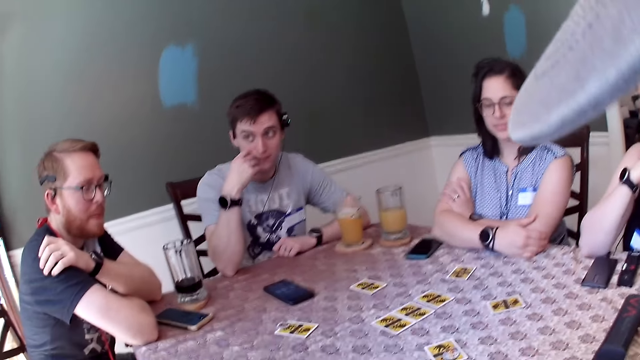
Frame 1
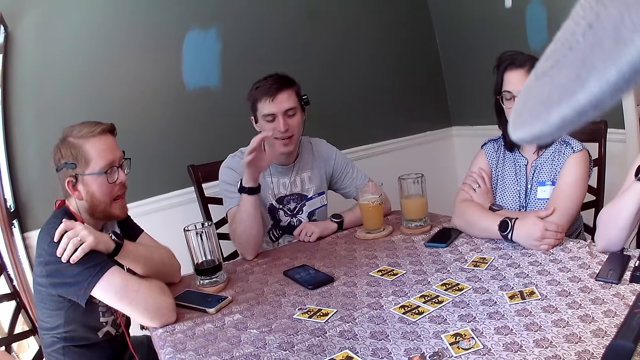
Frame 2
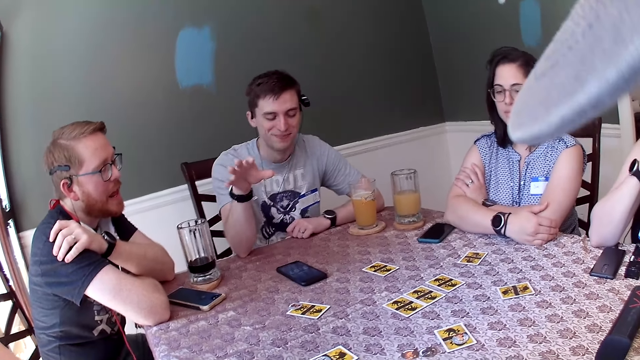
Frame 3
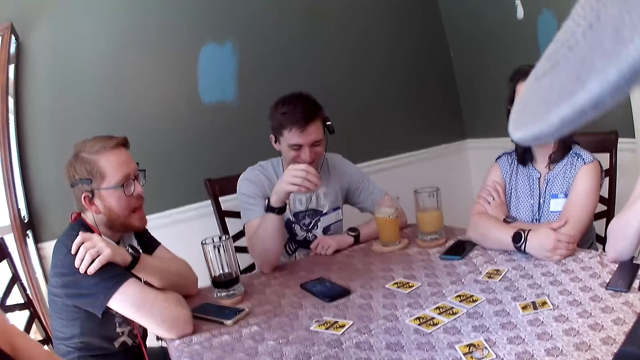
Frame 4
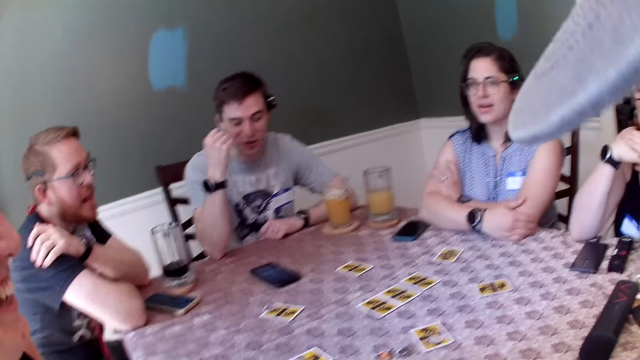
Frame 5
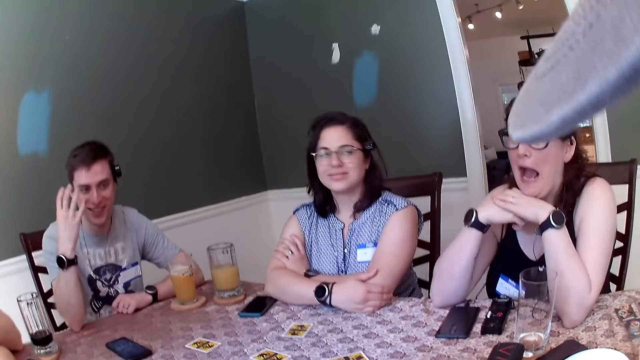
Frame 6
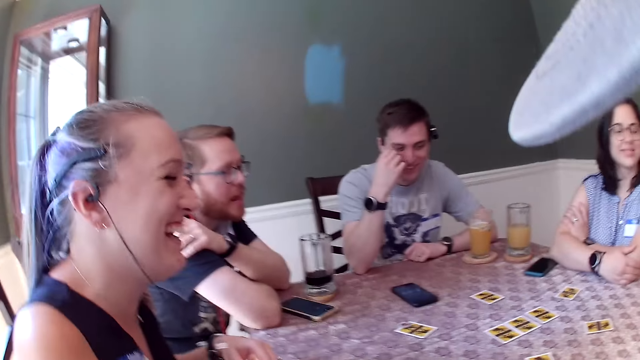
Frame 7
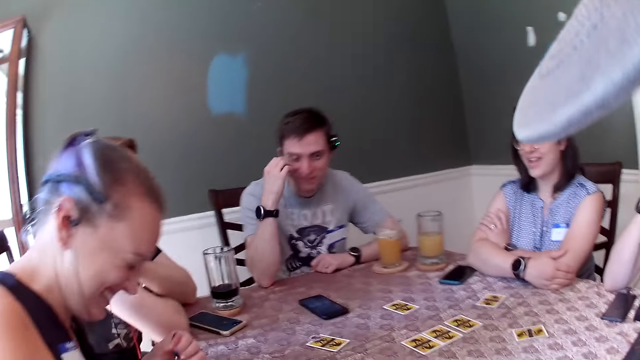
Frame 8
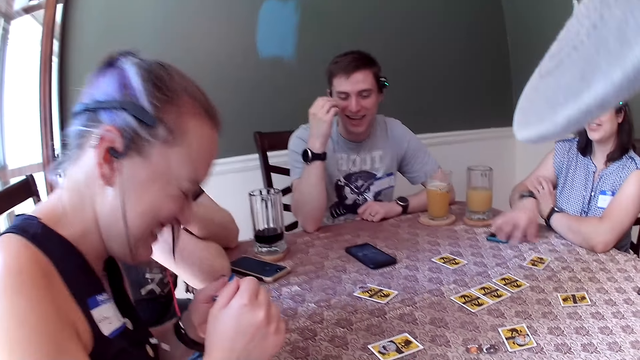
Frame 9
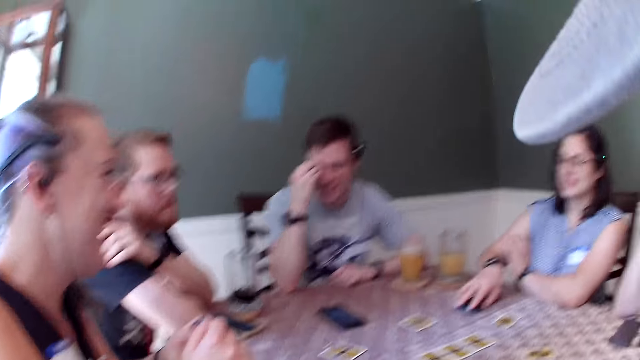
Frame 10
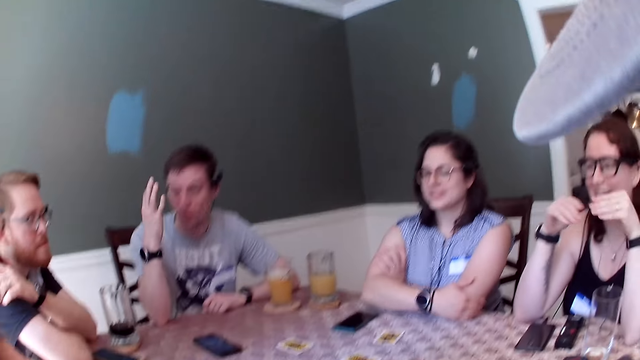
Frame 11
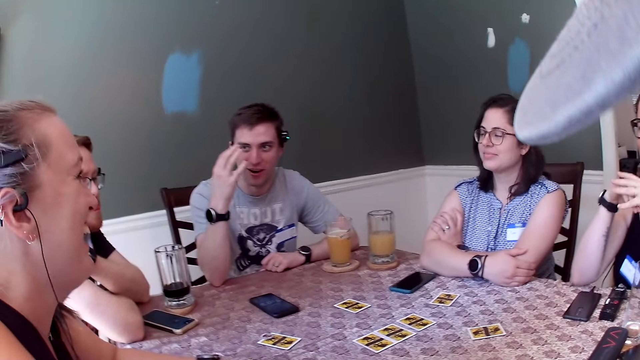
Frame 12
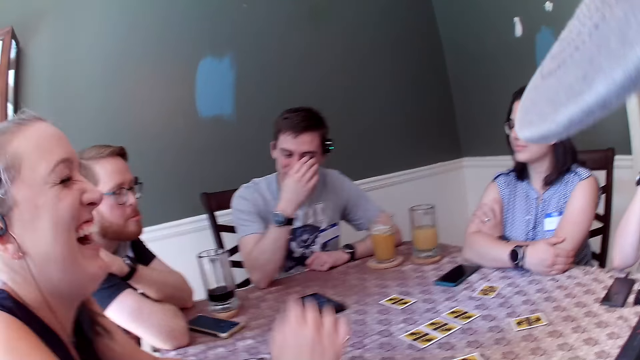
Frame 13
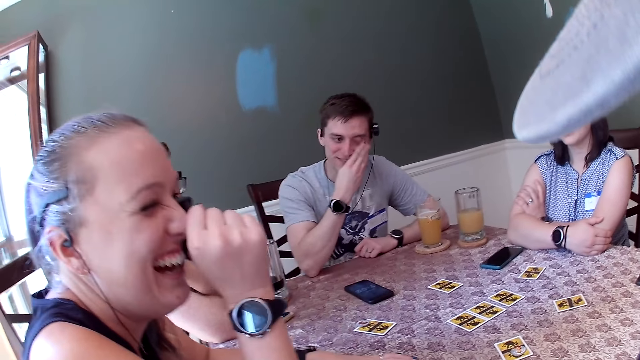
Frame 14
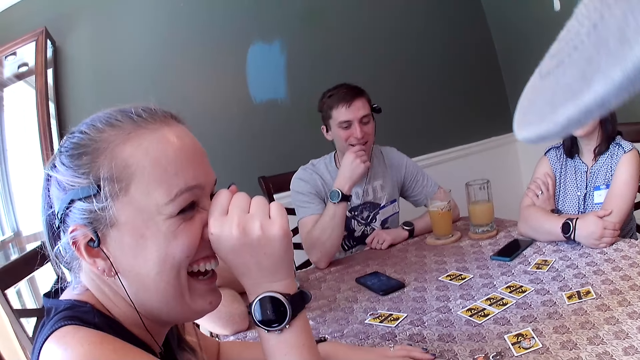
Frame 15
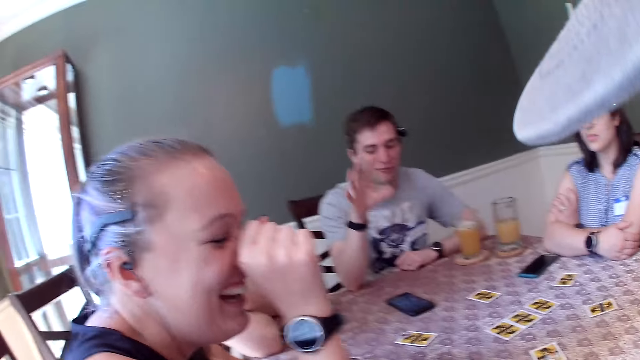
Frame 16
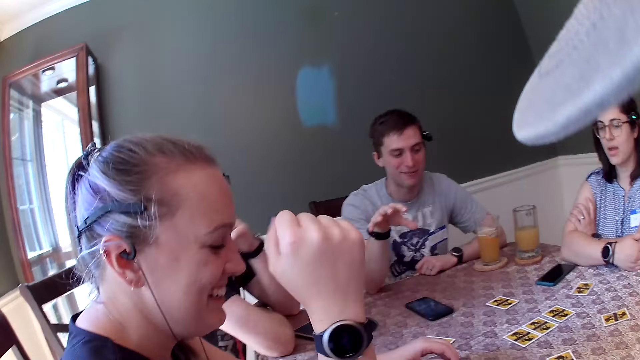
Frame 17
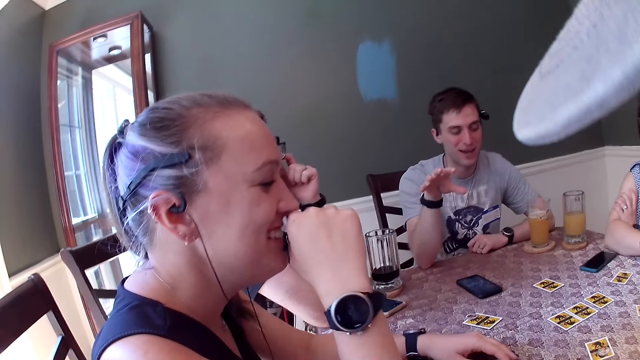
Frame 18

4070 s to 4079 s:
A woman moves a phone on the table with her right hand. The camera wearer looks around.

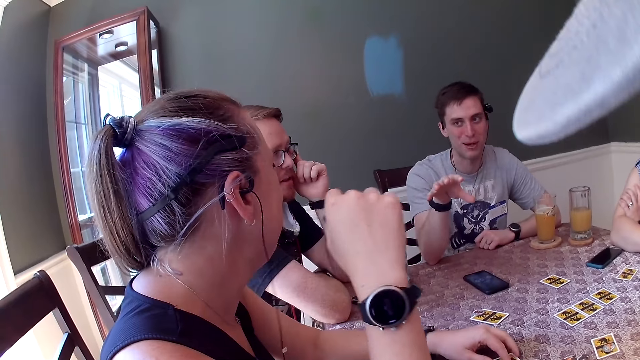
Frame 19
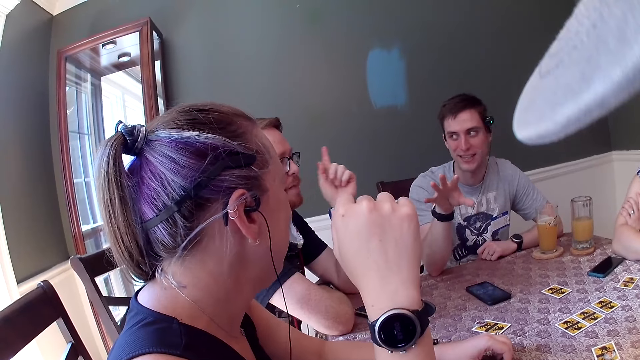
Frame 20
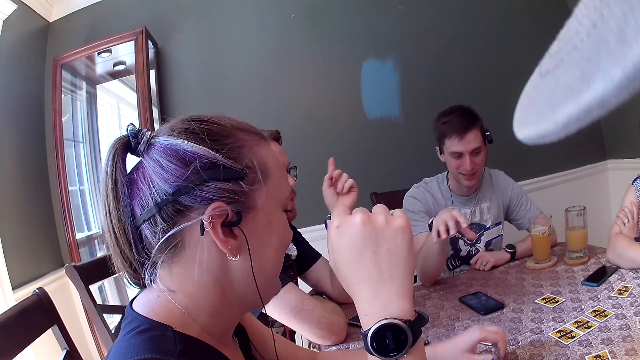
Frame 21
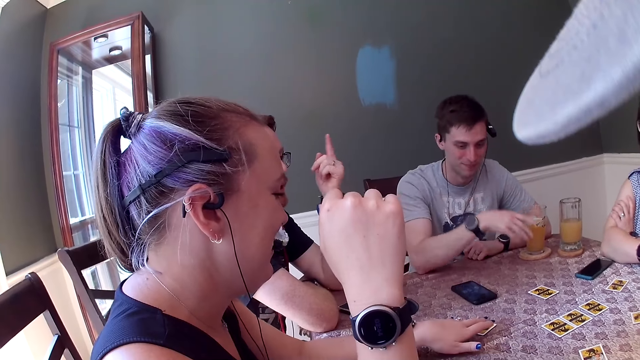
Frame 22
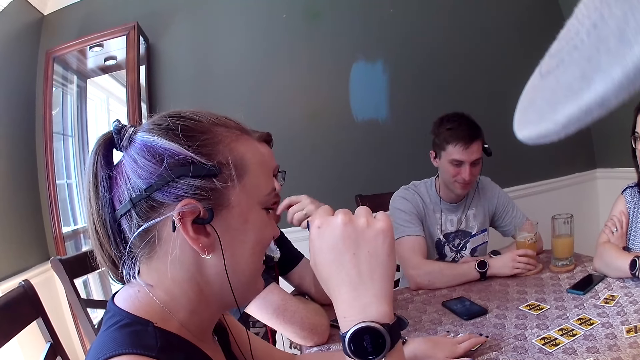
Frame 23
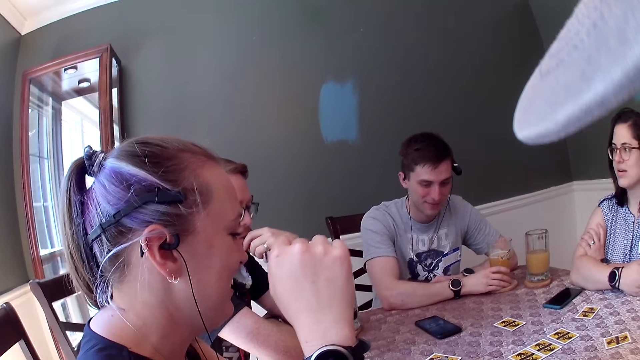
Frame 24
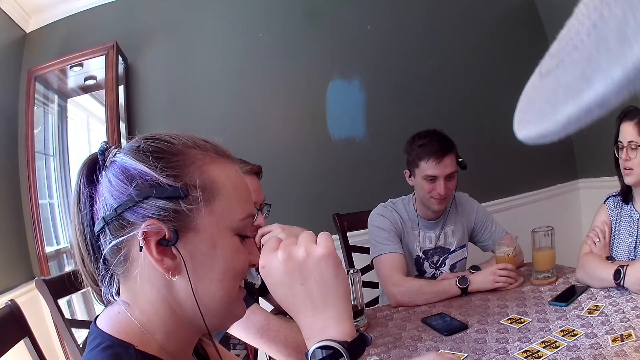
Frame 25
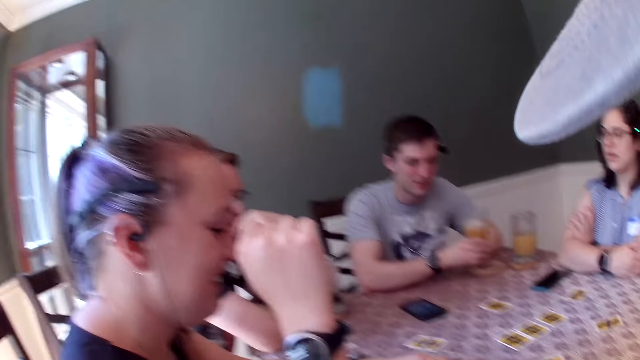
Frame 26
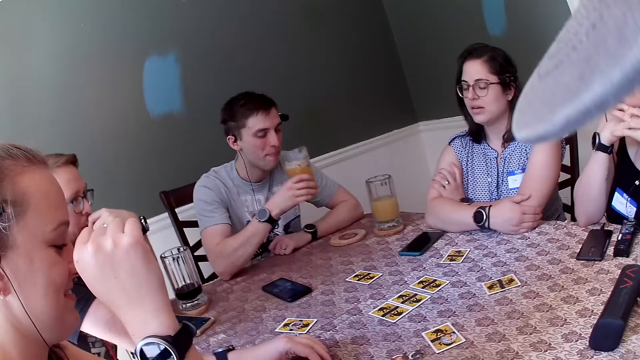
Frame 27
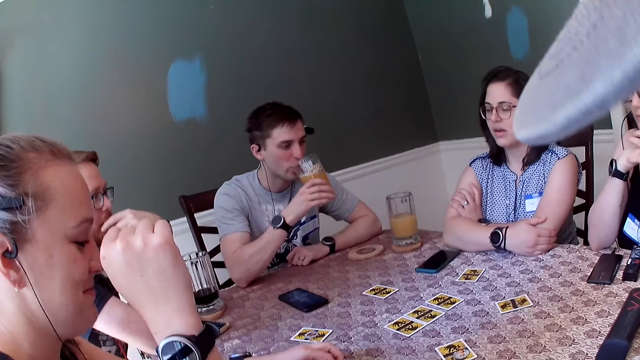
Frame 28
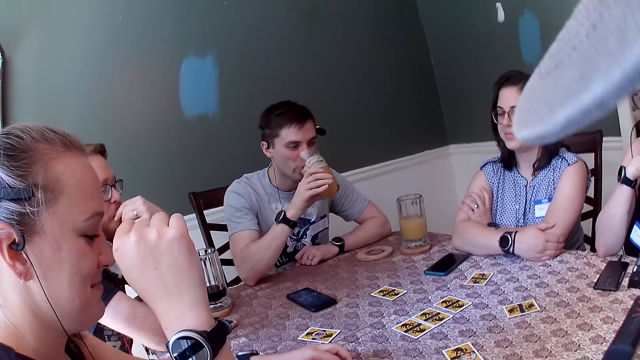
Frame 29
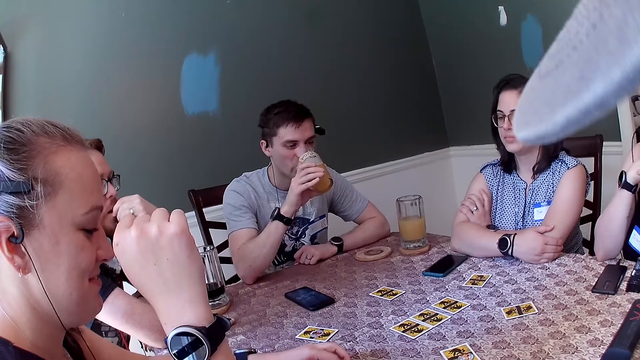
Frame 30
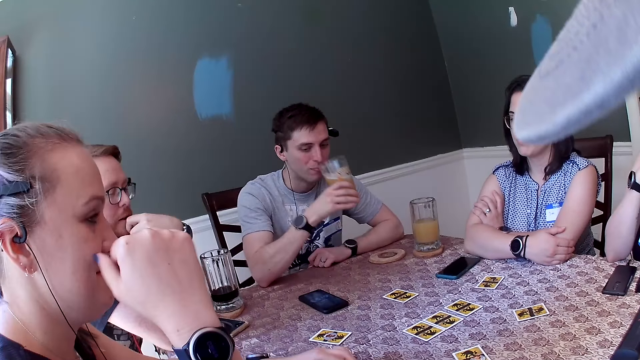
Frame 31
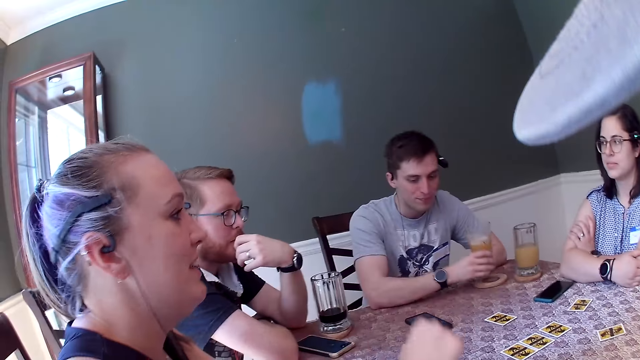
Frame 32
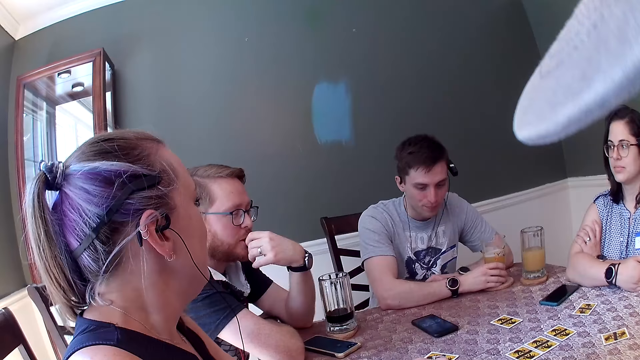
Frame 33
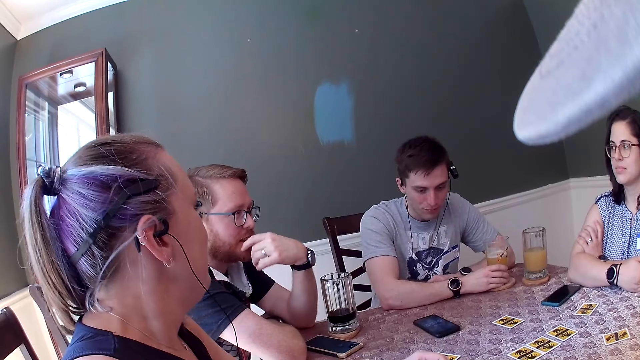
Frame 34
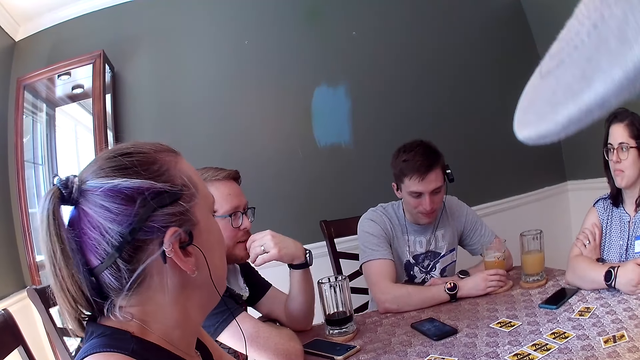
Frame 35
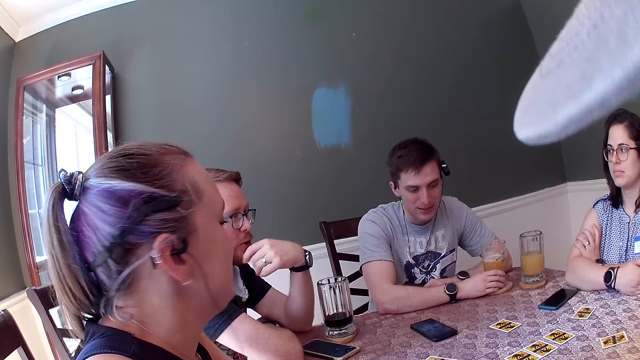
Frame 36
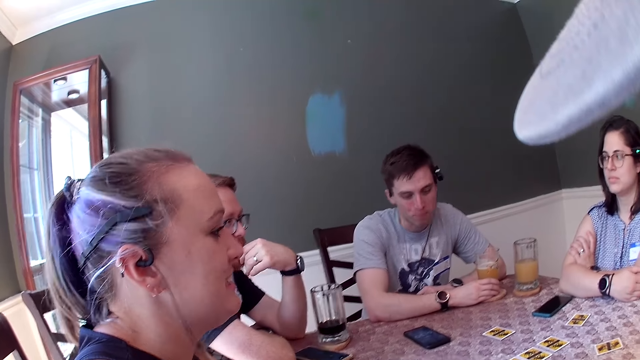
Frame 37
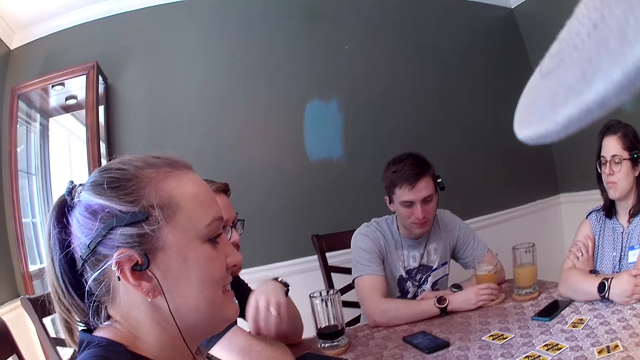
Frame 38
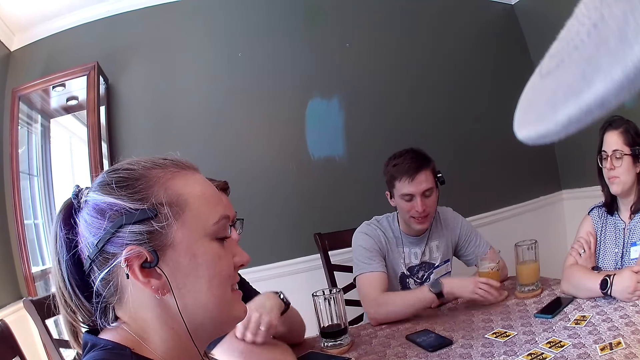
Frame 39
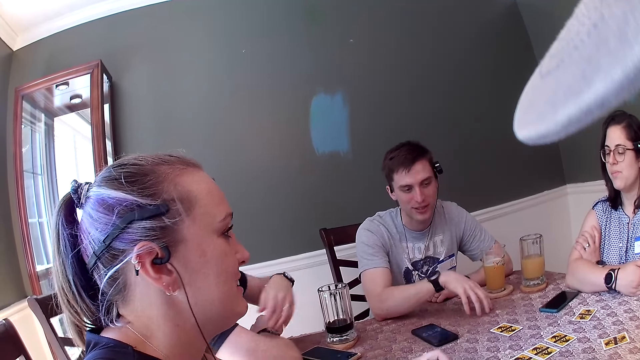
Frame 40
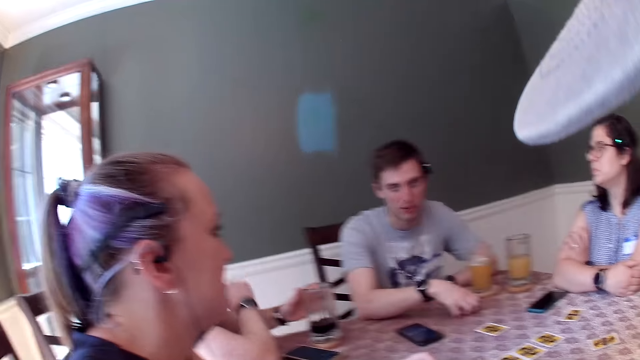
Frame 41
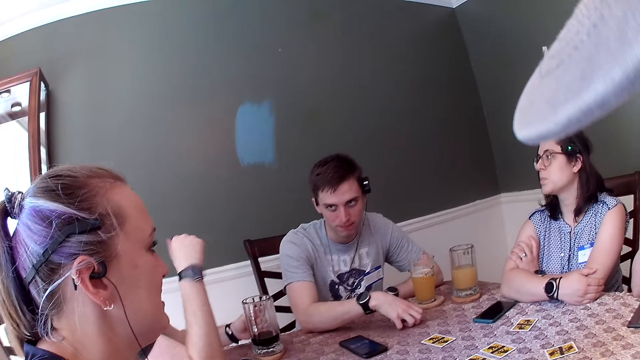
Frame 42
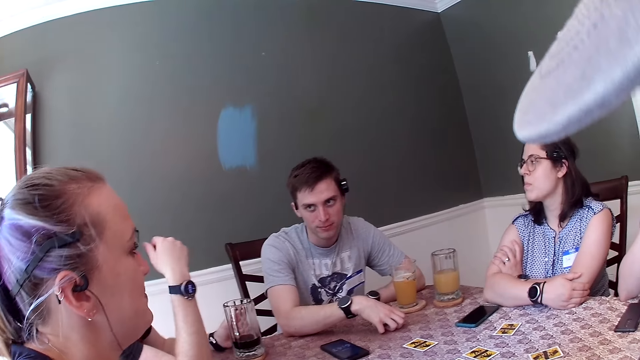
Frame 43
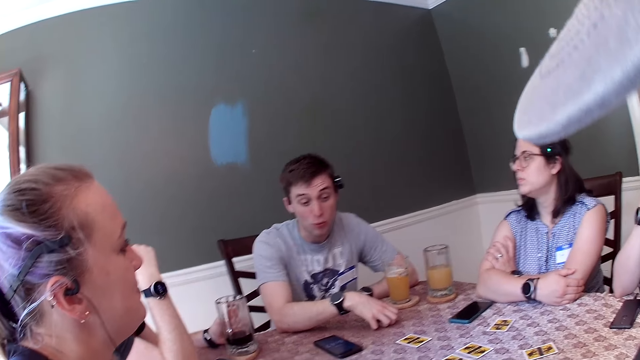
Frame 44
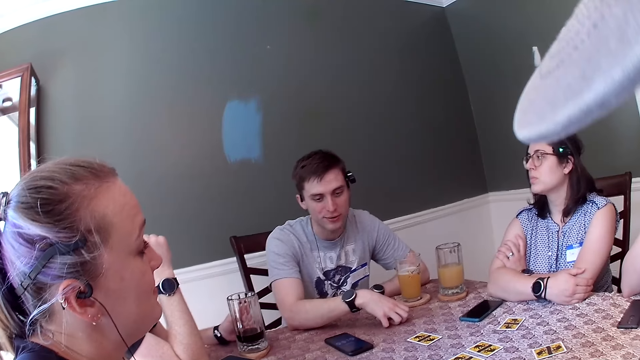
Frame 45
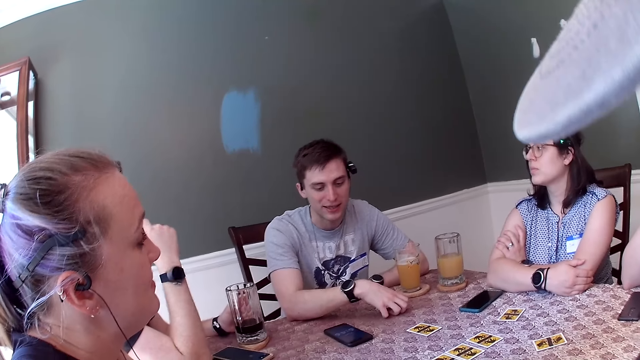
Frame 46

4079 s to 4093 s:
A woman touches a card on the table with her left hand. A man picks up a cup of drink from the table with his right hand and drinks from the cup. The man drops the cup of drink on the table with his right hand. The man hits his right hand on the table. The camera wearer looks at the man.
